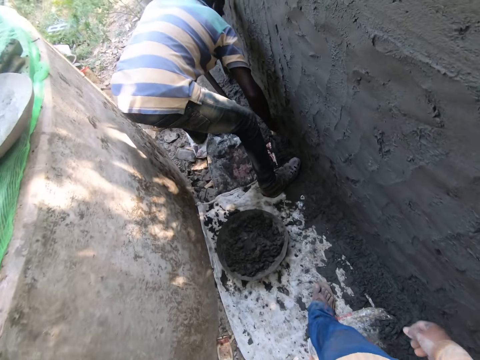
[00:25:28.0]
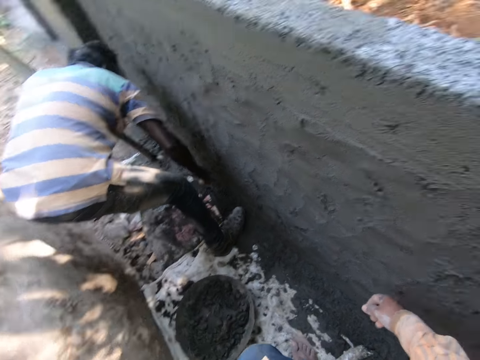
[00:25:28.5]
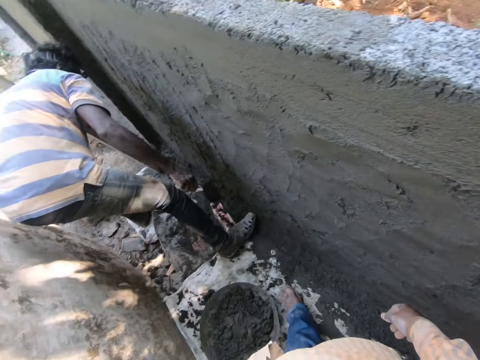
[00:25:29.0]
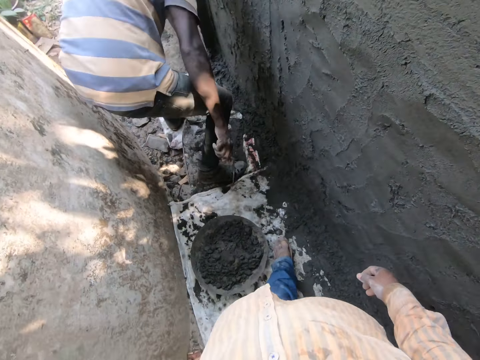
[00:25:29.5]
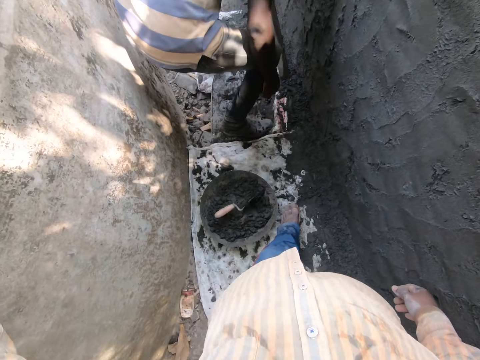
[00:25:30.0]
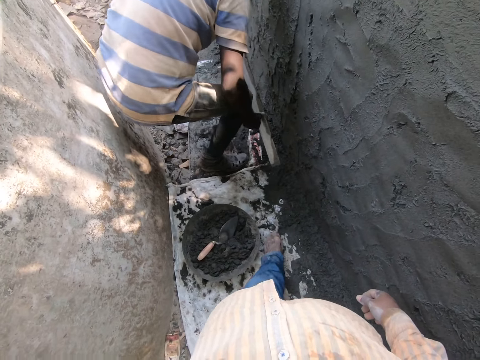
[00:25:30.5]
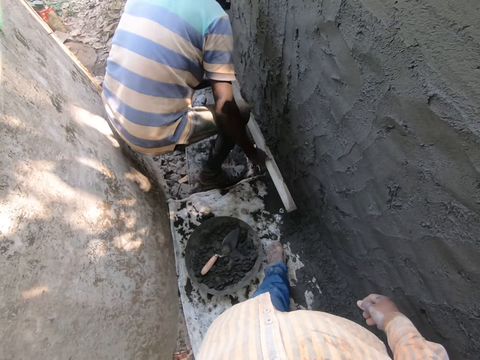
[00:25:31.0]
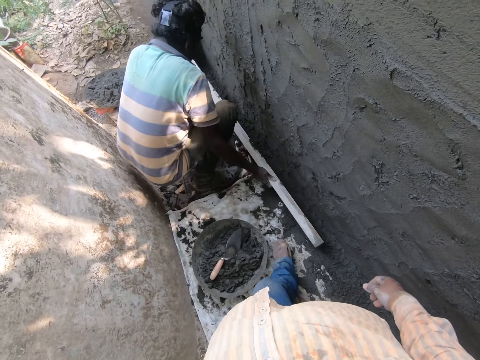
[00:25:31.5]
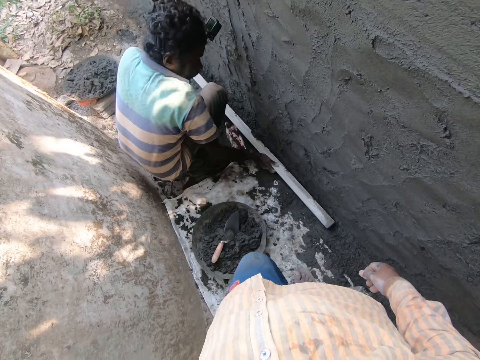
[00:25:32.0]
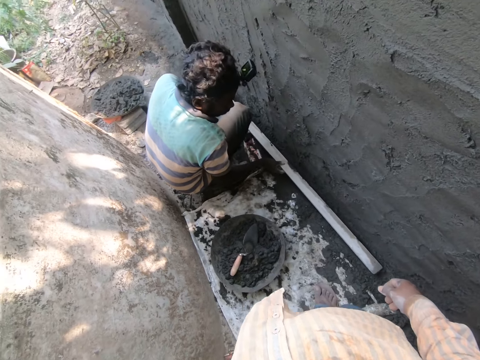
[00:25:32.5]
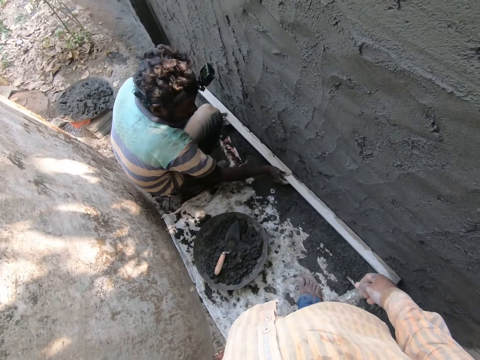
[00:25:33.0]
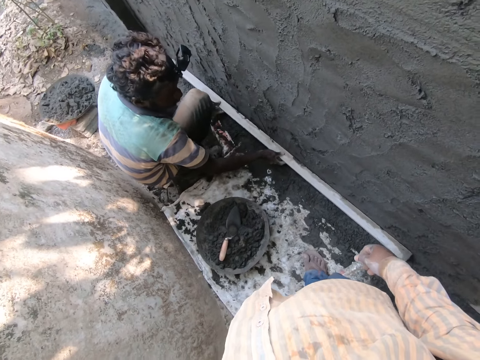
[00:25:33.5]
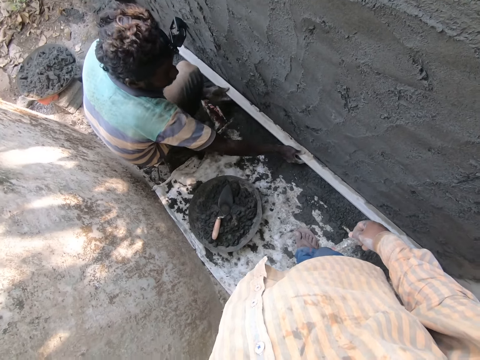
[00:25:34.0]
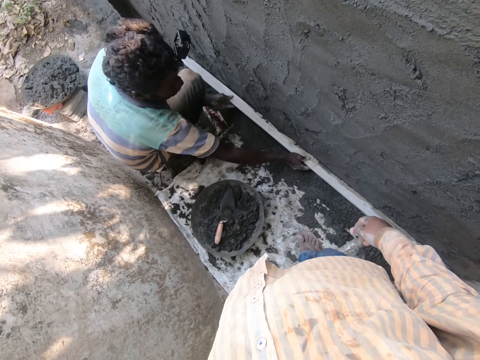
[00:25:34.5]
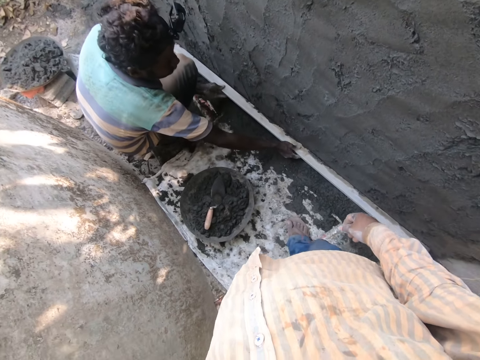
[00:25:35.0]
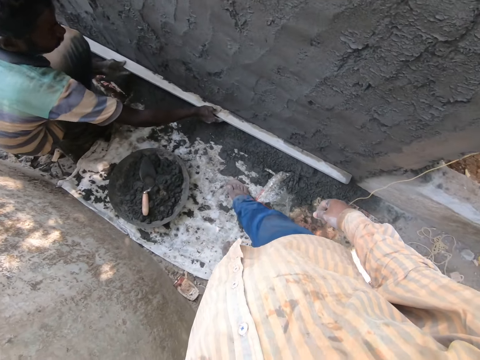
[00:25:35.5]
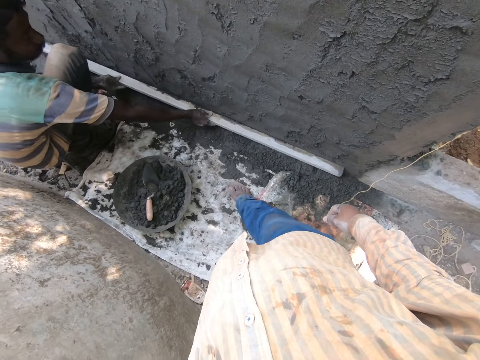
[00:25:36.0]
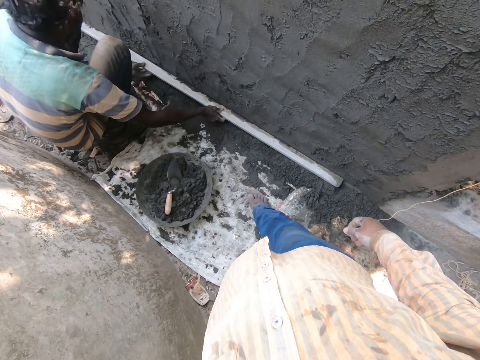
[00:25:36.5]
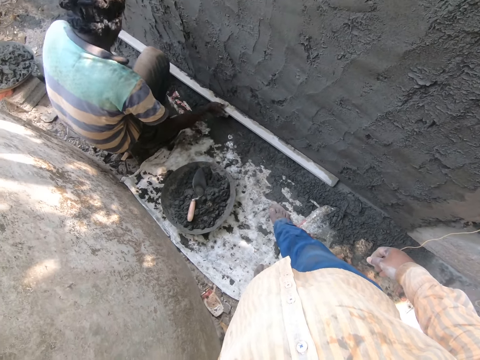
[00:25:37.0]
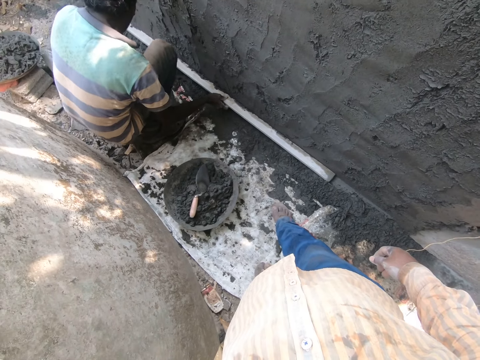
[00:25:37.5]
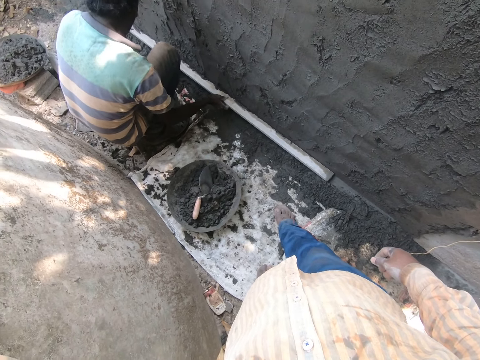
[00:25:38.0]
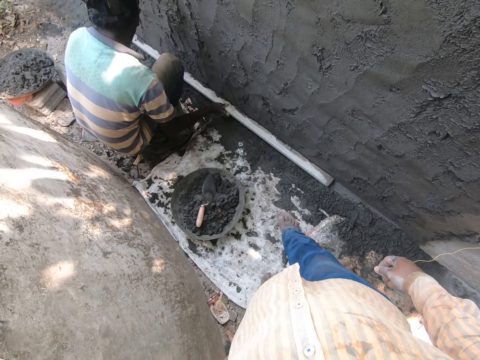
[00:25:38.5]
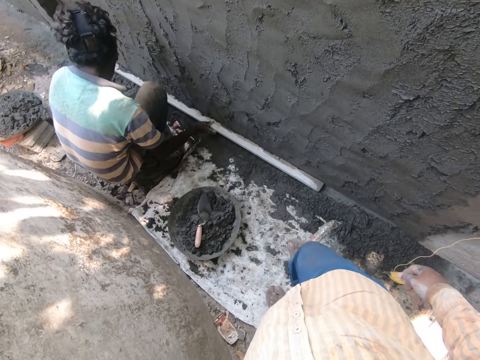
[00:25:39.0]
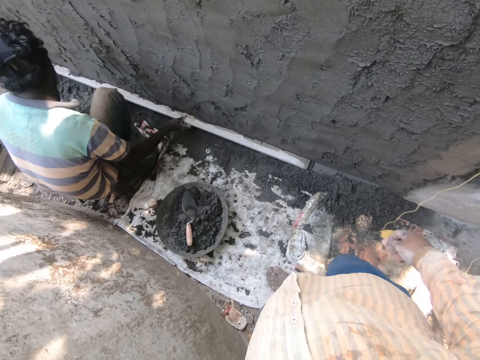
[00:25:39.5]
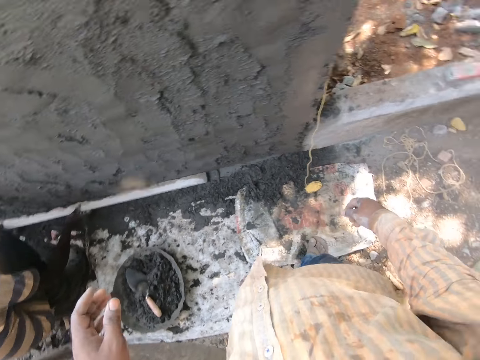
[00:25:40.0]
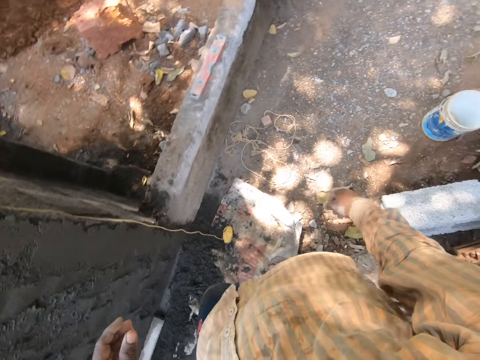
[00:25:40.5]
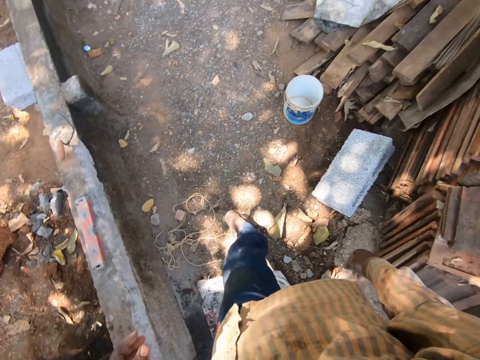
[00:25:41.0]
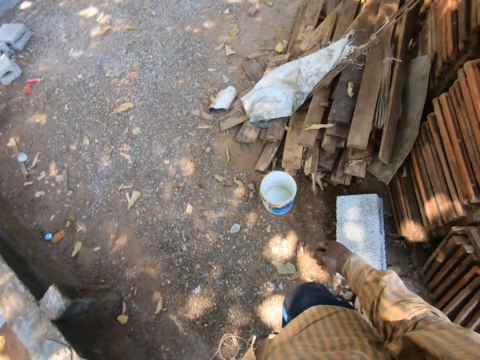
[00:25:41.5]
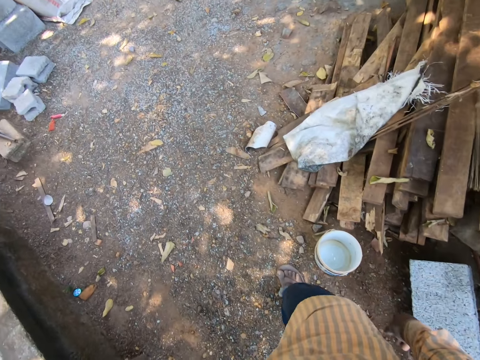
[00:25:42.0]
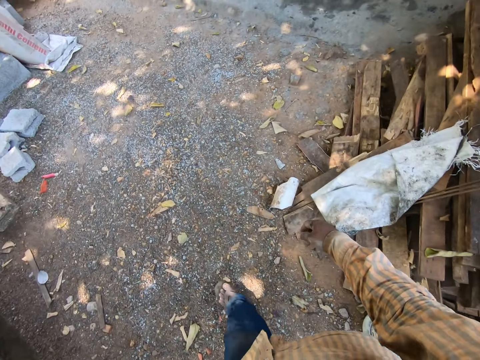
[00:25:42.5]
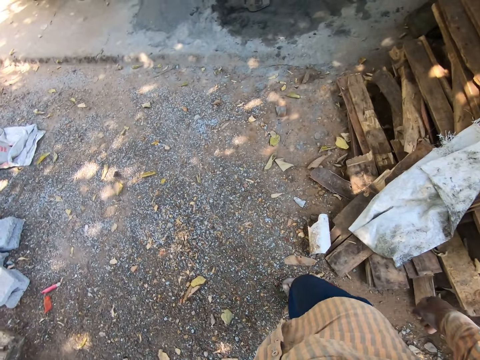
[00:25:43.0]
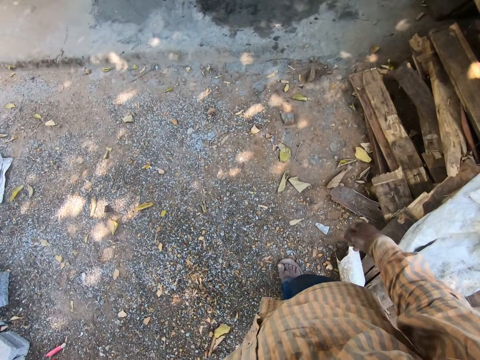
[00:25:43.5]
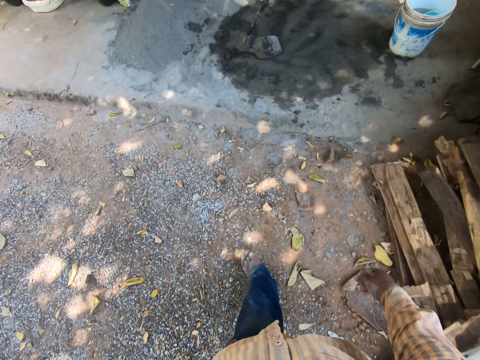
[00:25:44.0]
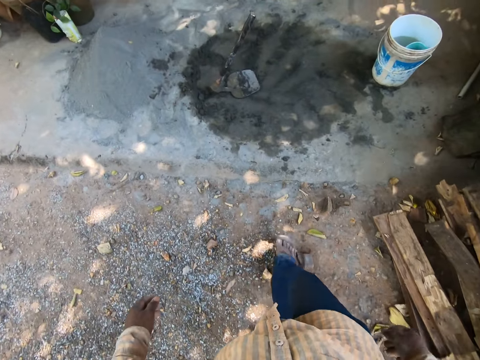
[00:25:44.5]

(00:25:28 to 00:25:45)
The camera wearer interacts with the man. The man drops the trowel in his right hand in a pan on the ground. The camera wearer stands near the man. The man touches the wall with the plank in his hands. The man holds the timber on the wall. The camera wearer walks around.

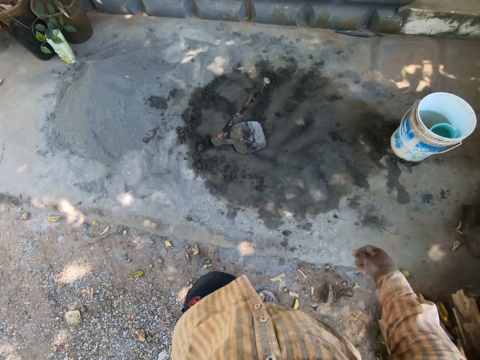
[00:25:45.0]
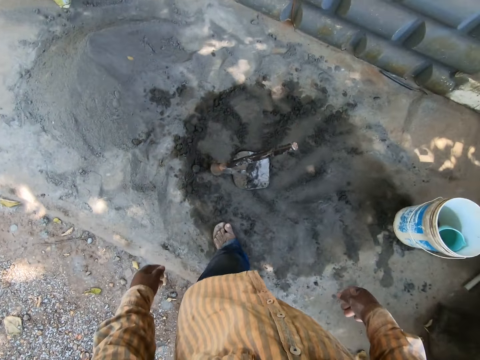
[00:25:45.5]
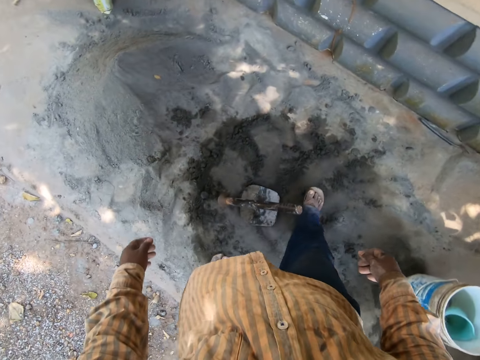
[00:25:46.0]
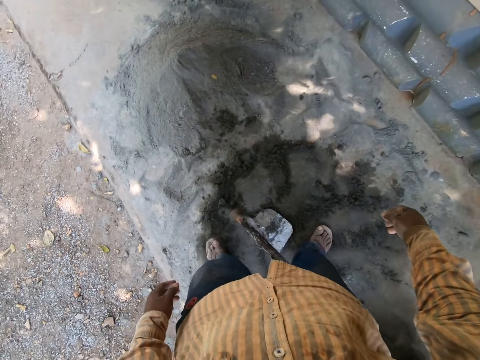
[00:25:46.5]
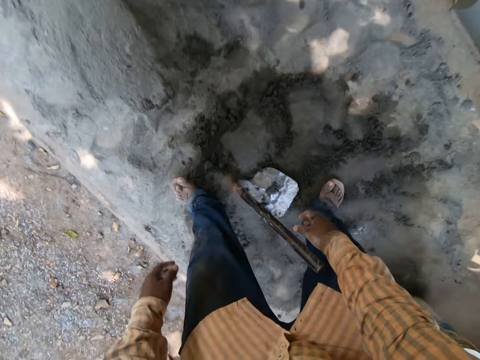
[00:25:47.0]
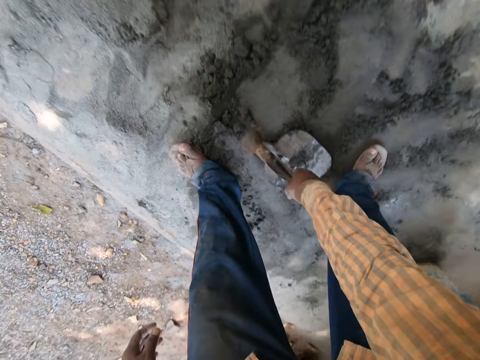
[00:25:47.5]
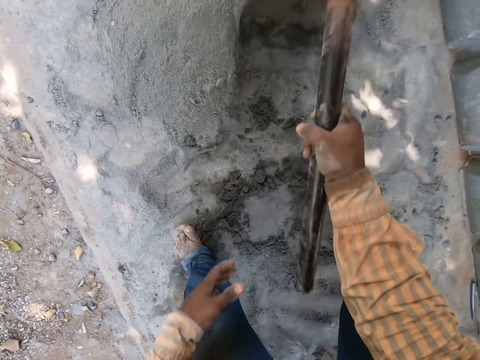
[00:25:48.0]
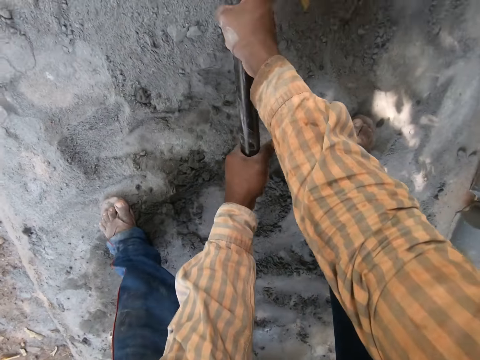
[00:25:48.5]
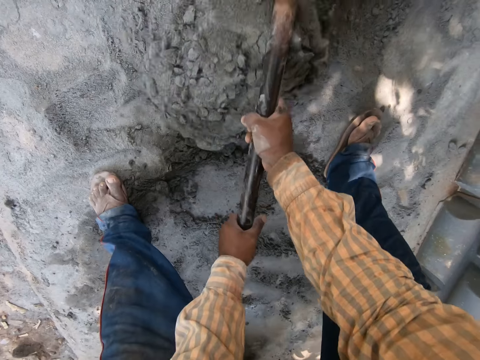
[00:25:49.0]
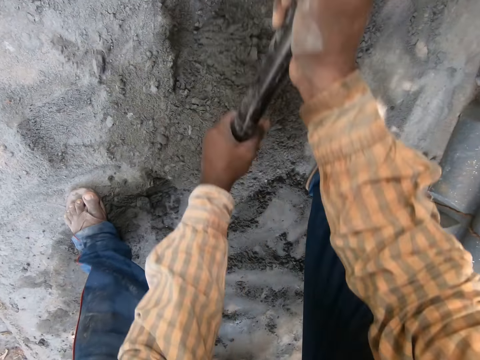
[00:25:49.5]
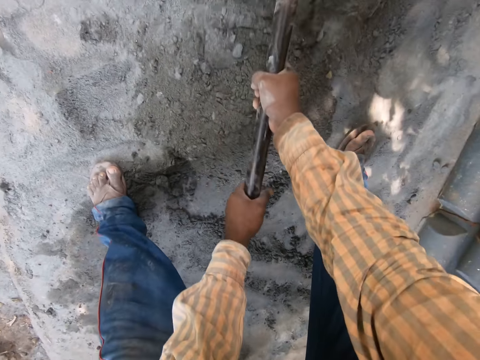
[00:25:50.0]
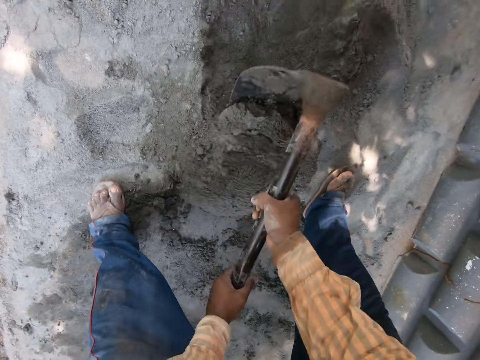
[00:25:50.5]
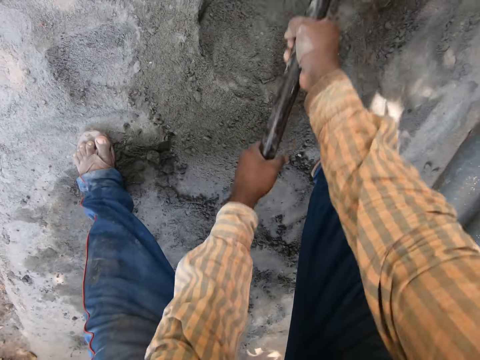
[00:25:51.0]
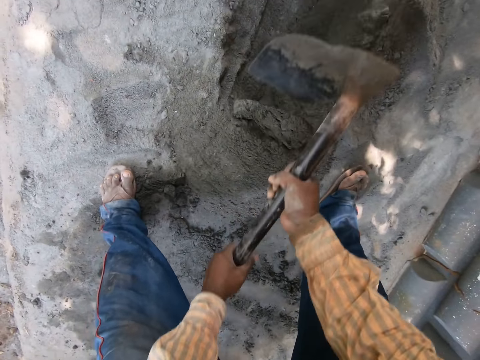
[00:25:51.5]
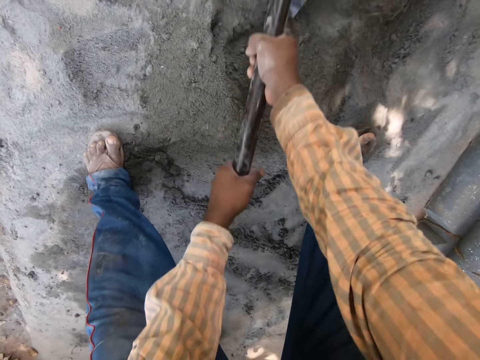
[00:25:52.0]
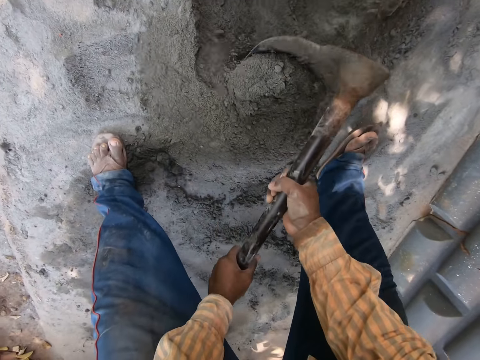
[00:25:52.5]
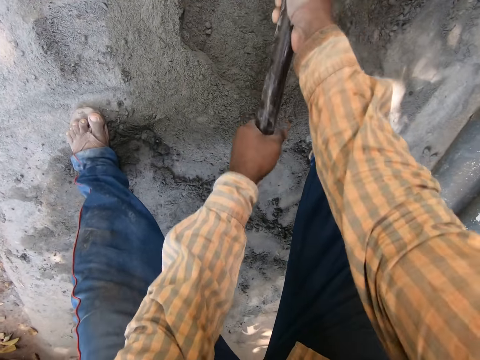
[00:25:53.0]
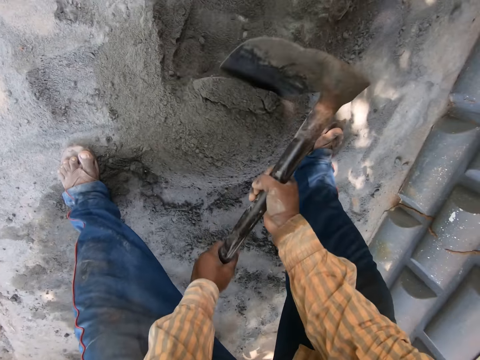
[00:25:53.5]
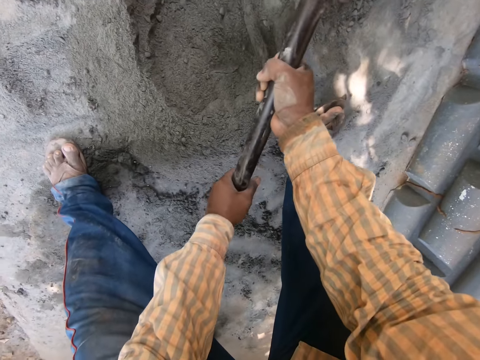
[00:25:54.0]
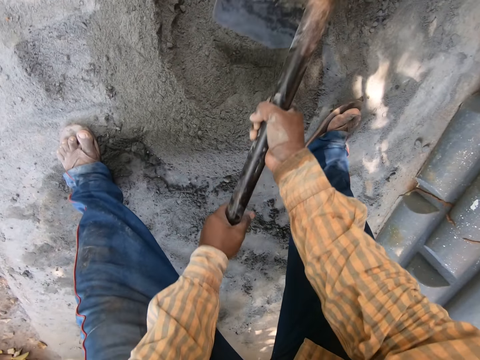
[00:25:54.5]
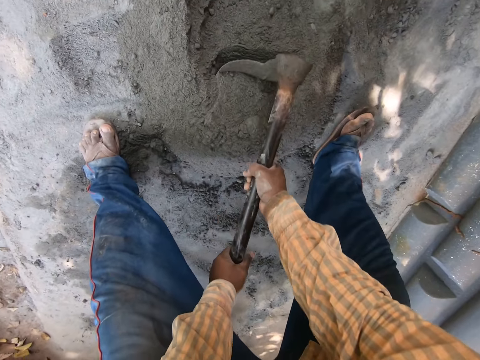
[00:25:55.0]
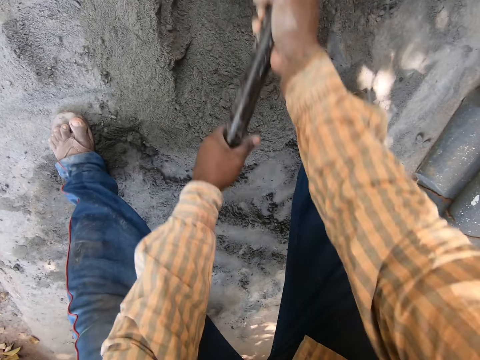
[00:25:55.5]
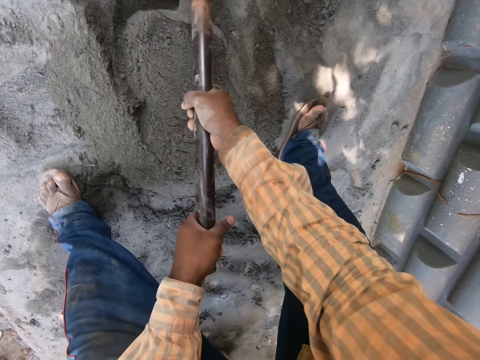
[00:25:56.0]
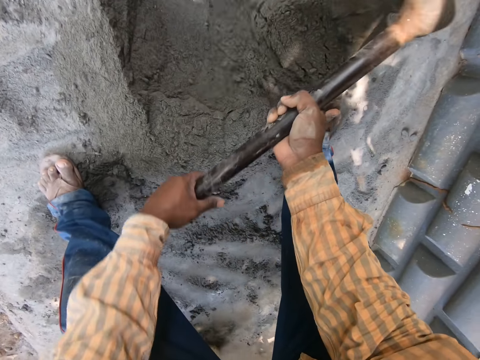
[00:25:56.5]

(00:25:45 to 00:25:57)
The camera wearer picks up a hoe from the ground with his right hand. He digs the mortar cement on the ground with the hoe in his hands.
